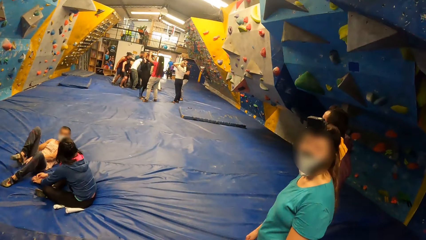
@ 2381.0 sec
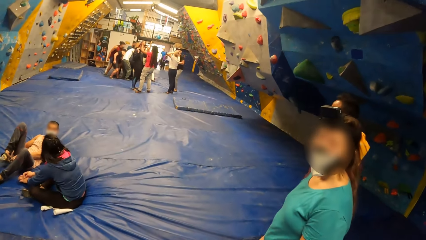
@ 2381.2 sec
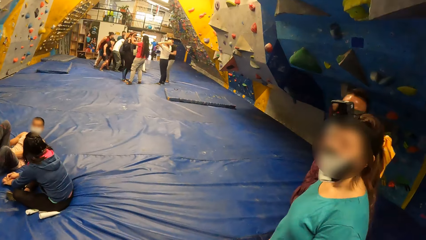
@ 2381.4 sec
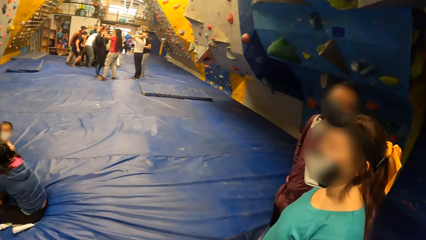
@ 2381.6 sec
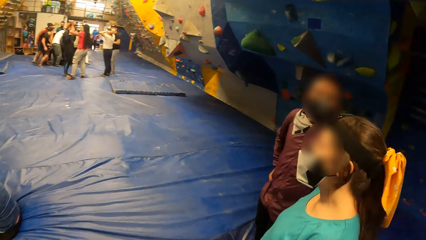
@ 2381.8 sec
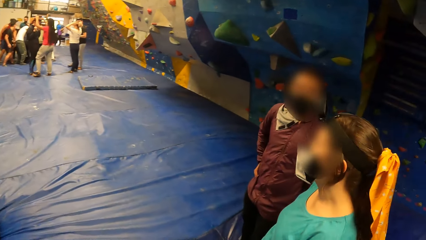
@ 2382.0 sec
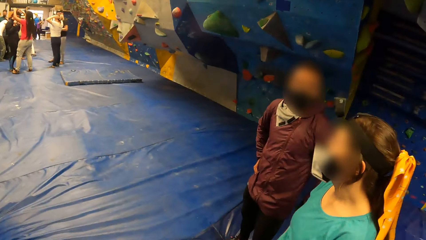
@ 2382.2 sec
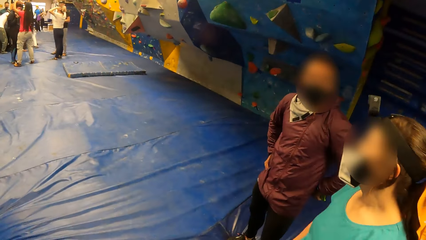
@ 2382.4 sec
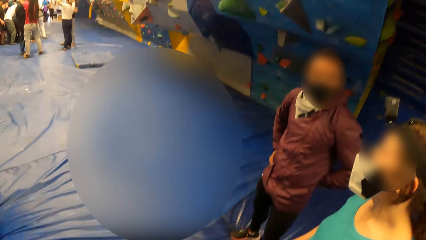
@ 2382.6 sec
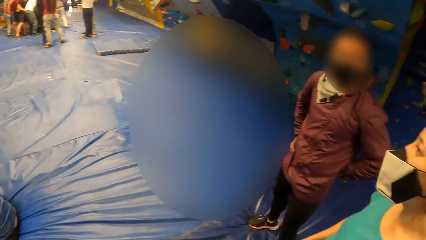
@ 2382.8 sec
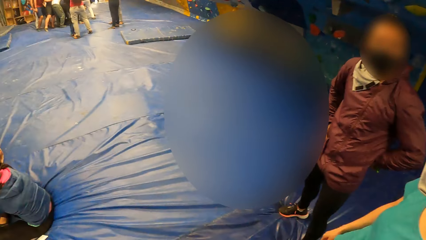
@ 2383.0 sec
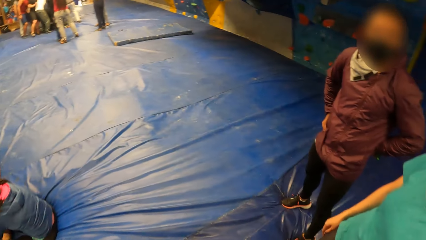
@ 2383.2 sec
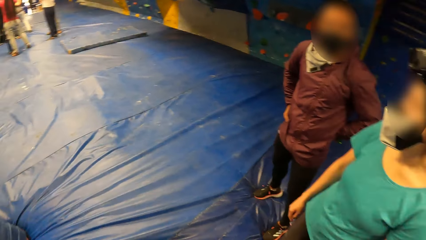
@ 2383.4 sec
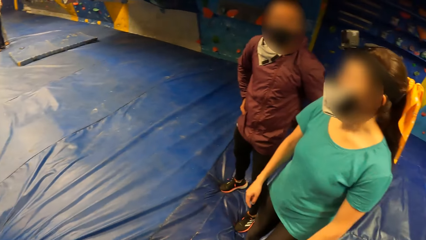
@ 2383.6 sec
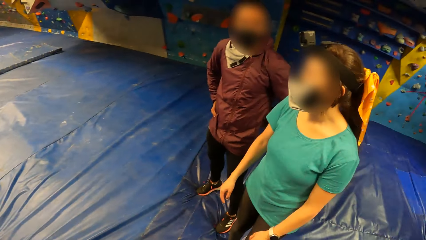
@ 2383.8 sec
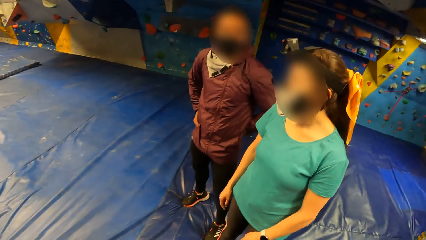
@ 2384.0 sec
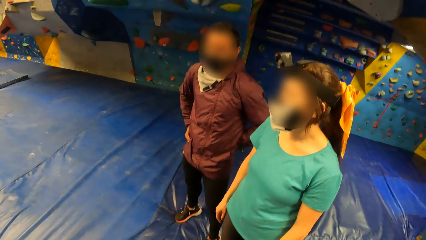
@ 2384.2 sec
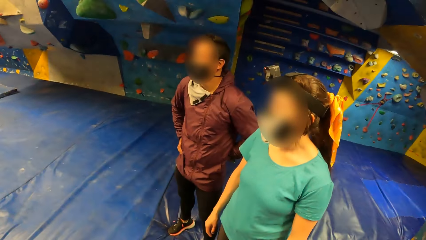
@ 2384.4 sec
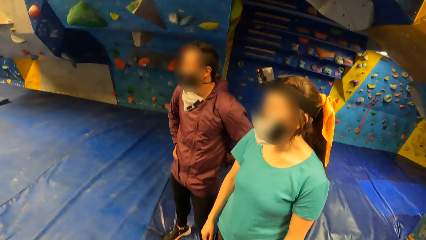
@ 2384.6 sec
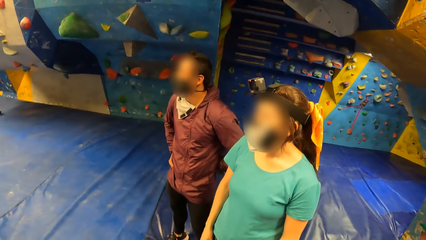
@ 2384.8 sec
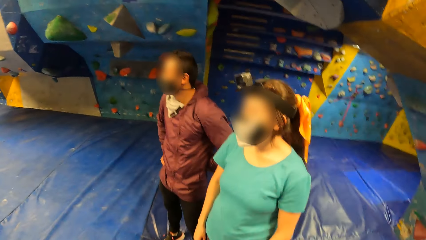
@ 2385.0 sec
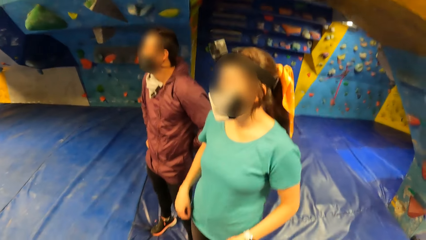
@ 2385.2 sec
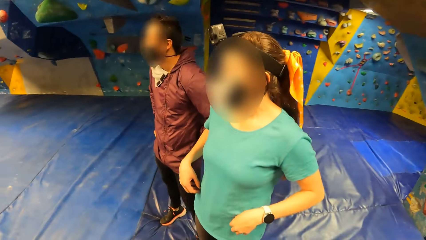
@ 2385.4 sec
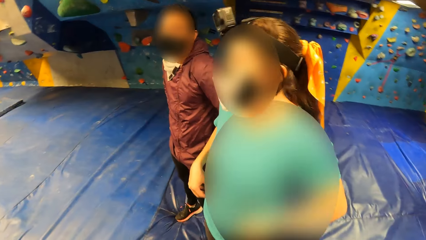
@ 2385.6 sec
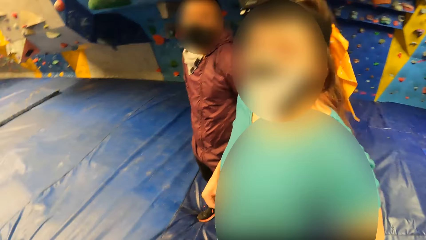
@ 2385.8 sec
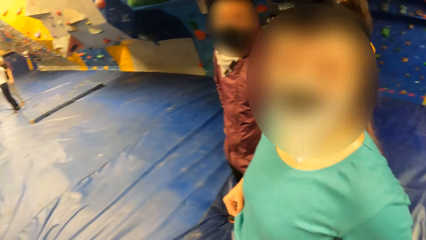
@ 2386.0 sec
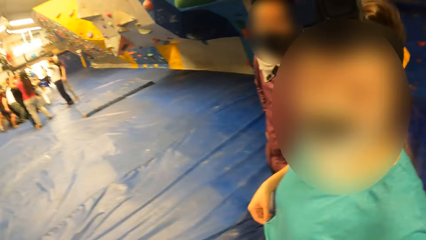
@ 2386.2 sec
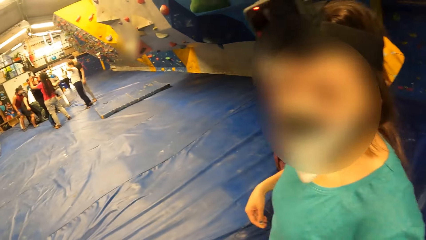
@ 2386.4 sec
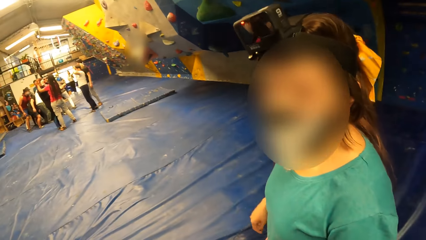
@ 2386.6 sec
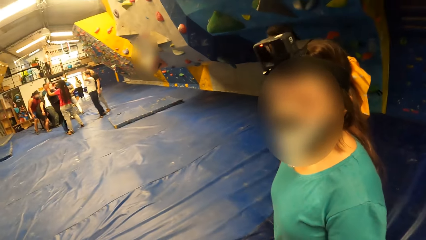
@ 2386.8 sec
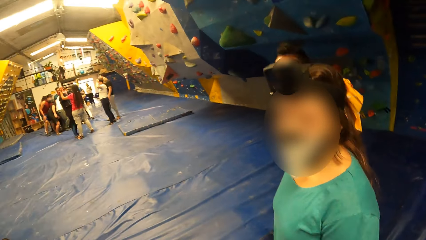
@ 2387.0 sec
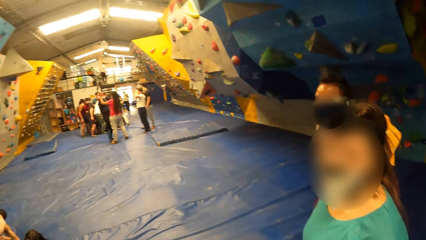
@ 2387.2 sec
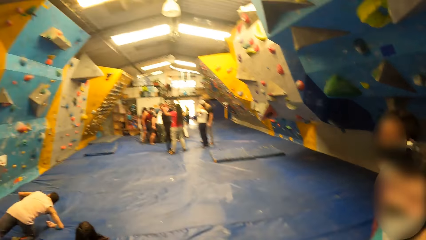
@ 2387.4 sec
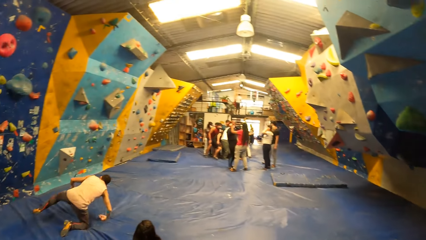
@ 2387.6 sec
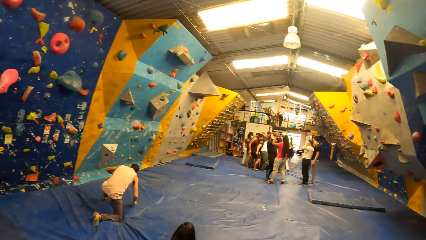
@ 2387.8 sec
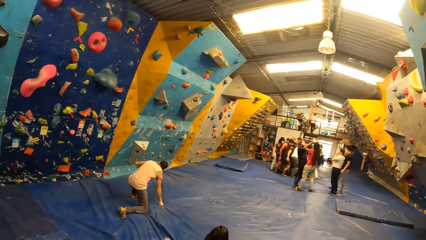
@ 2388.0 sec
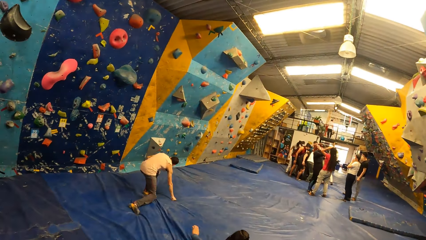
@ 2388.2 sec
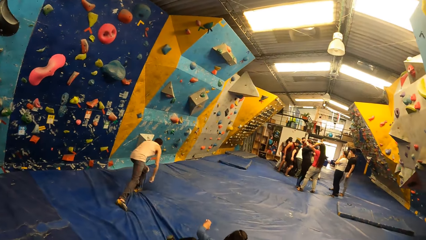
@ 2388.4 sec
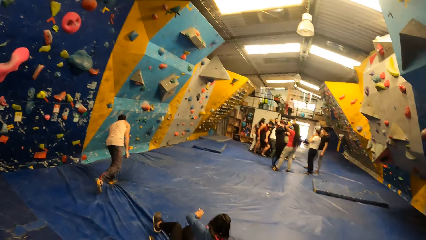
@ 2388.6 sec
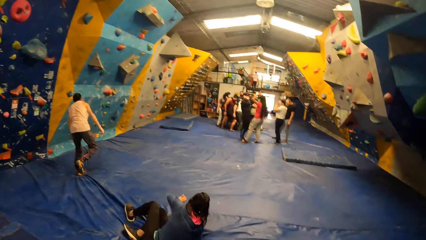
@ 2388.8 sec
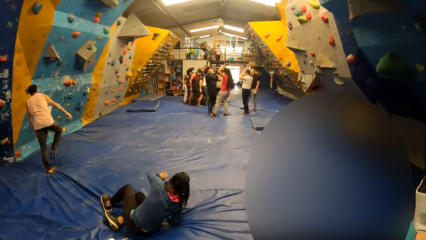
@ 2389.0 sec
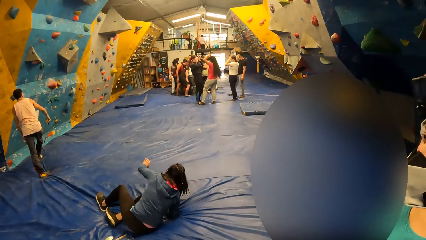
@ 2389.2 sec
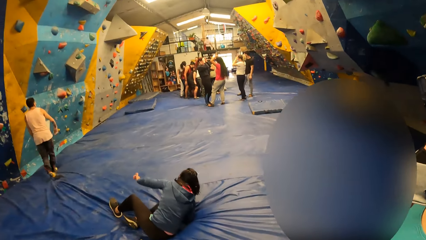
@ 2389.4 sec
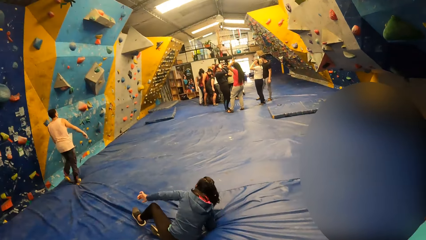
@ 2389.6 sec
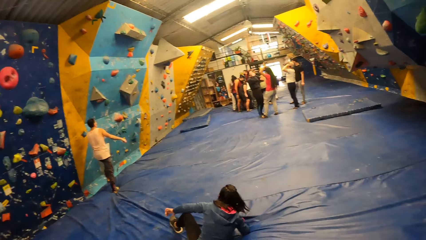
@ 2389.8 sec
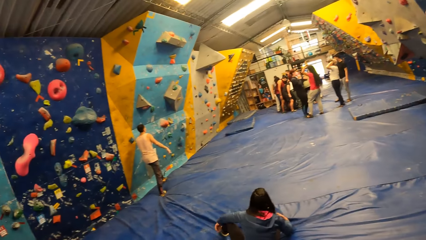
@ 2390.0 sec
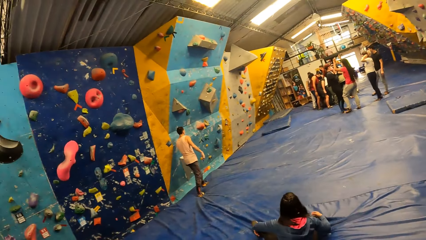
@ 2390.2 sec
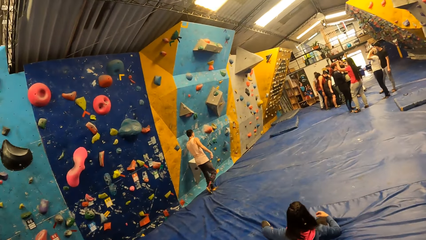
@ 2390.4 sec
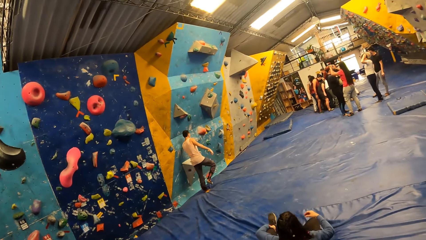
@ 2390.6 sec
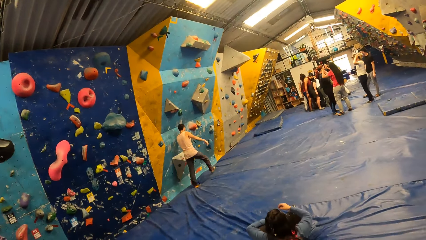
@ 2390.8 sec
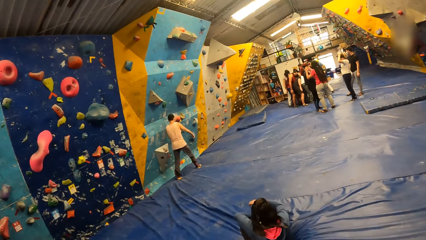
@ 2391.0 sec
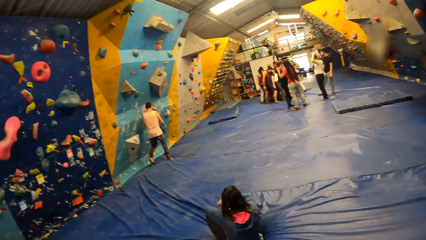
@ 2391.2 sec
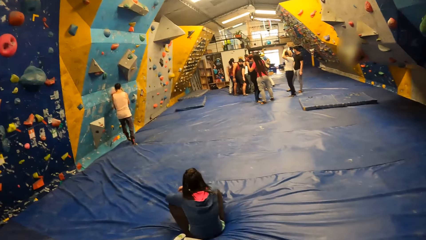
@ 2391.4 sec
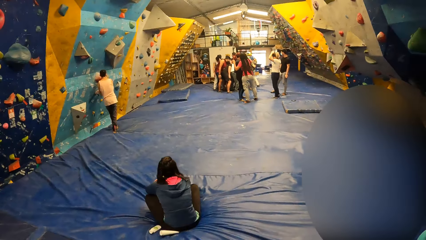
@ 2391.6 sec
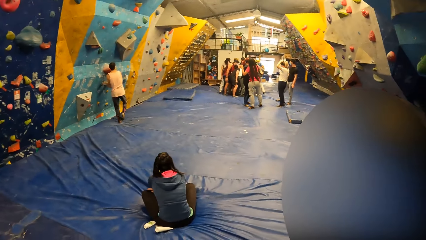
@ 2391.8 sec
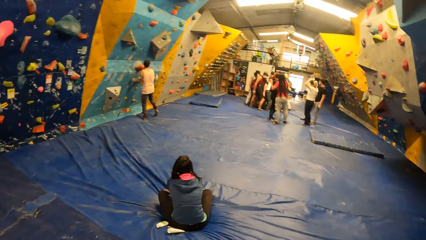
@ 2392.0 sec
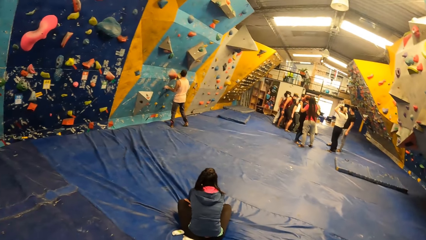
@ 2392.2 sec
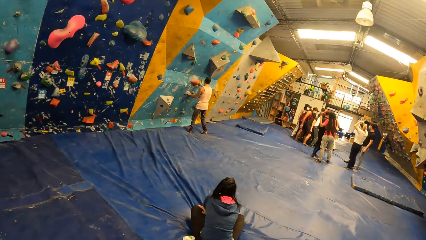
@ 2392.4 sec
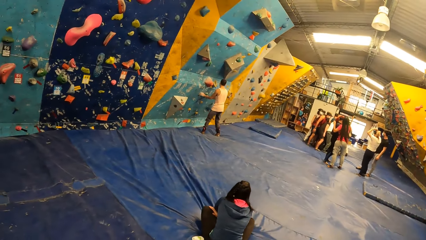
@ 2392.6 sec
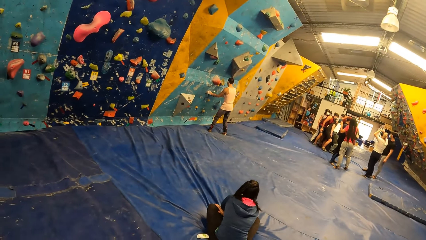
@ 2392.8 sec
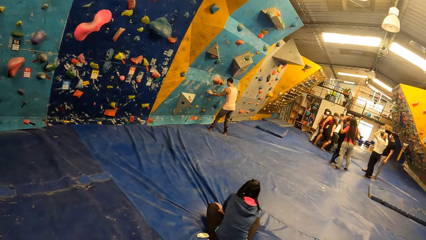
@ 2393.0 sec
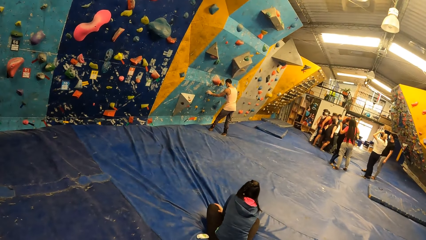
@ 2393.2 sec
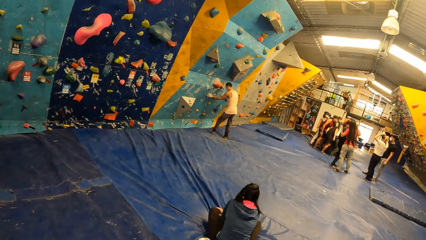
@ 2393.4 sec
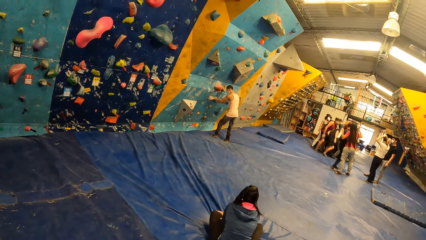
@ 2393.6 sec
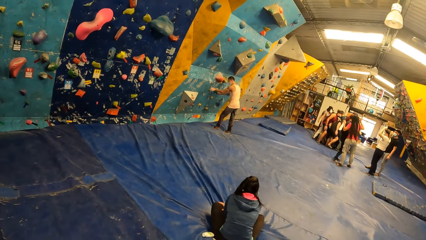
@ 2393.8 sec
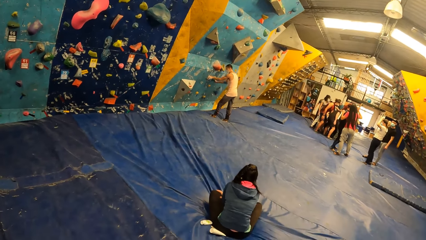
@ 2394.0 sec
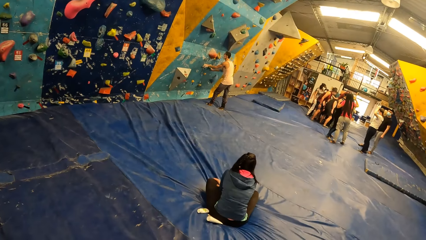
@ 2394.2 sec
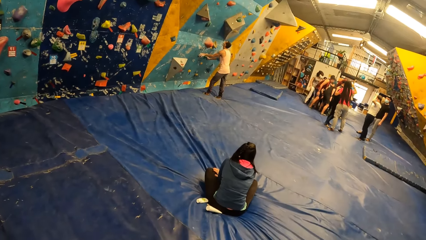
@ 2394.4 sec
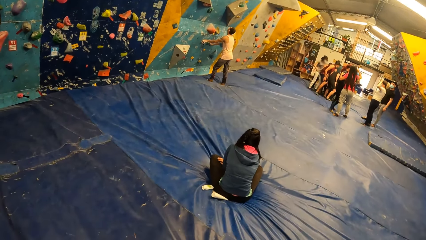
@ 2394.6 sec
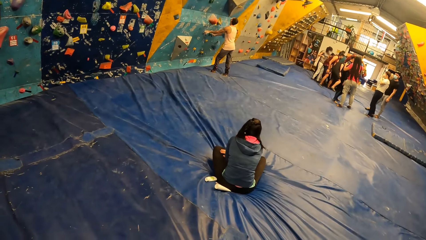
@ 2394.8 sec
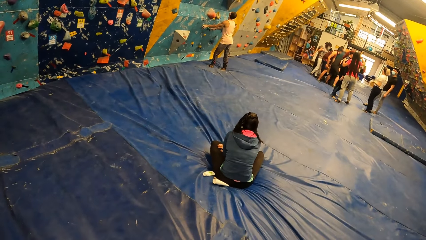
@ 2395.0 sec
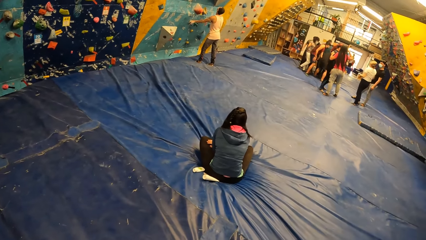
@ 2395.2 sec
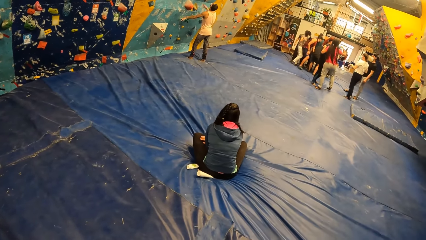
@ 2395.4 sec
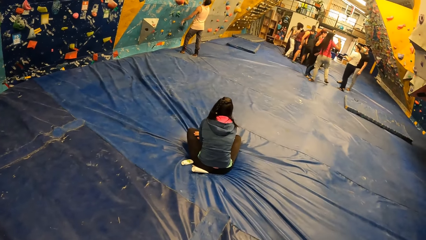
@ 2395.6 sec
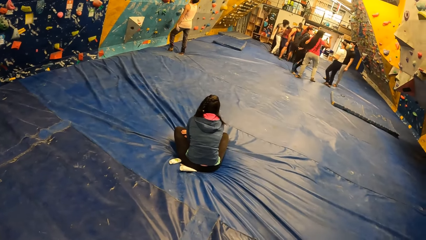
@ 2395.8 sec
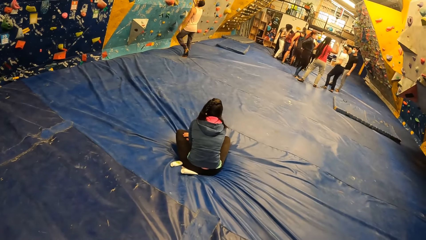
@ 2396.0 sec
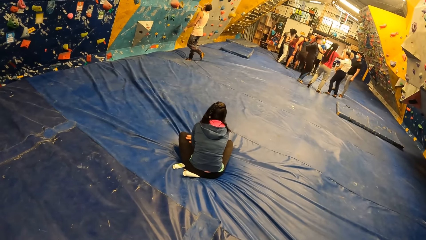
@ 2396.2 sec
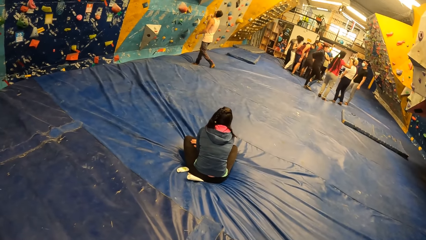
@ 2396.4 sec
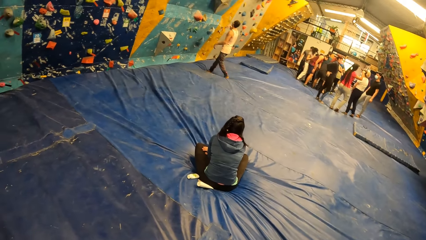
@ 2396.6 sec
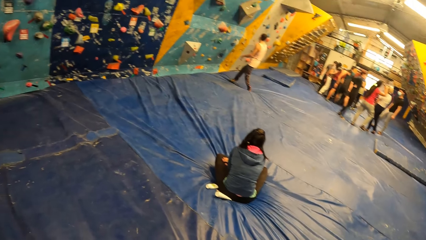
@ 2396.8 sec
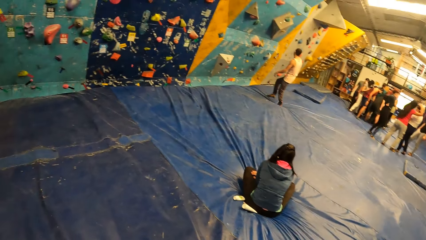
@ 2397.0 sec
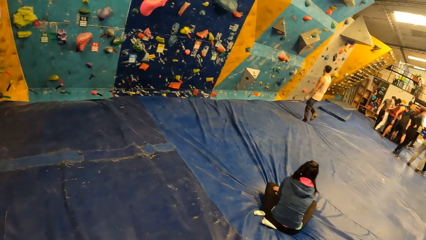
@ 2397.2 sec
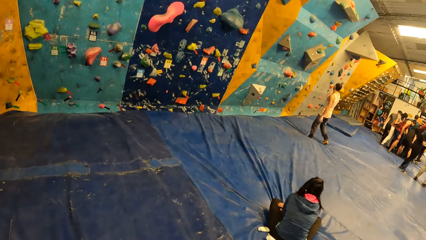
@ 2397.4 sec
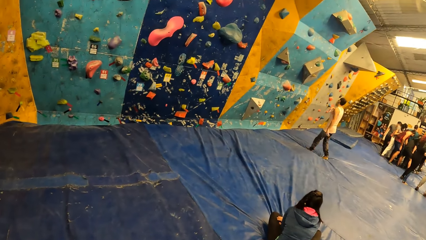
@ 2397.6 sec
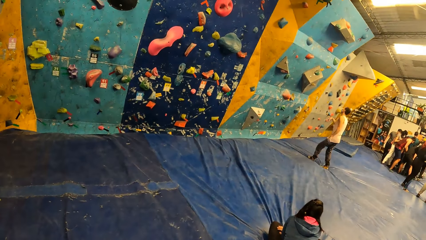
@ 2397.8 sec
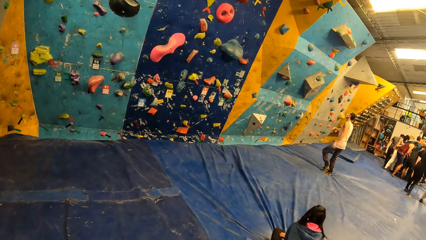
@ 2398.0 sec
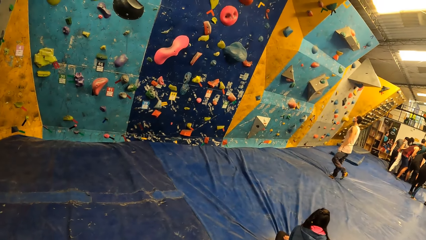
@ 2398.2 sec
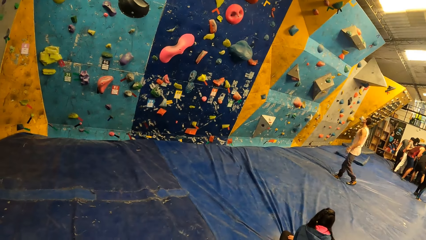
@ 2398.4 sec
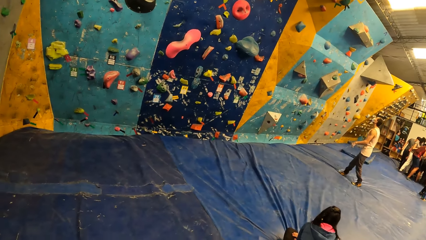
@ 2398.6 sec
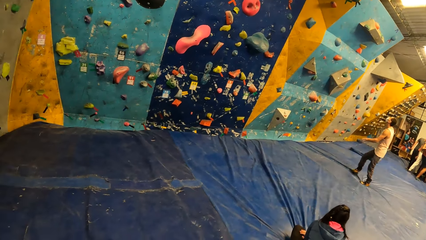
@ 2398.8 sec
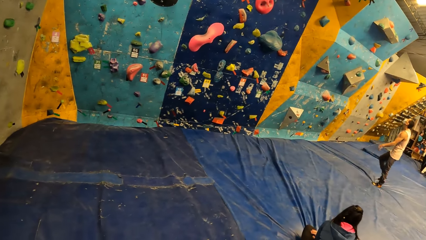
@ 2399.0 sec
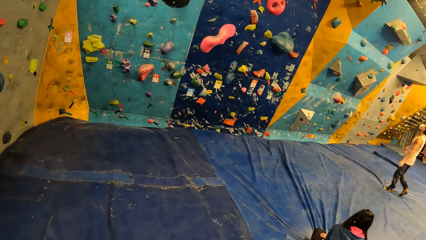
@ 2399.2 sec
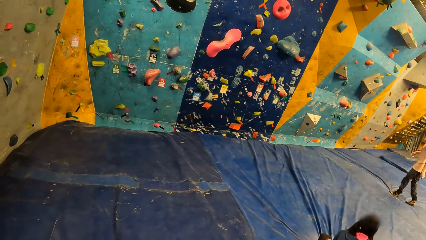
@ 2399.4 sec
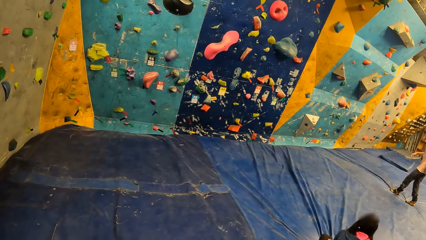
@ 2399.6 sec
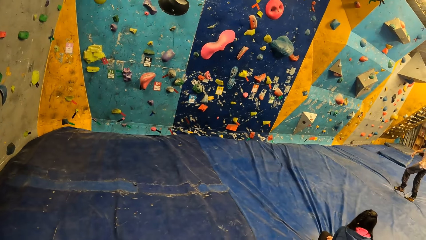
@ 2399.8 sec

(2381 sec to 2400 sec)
The camera wearer interacts with a man. They look at a person. They look around. Another man holds a boulder on a bouldering wall with both hands.
